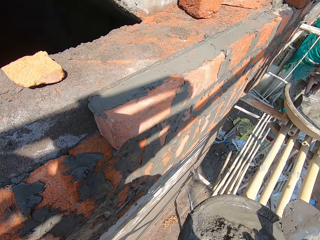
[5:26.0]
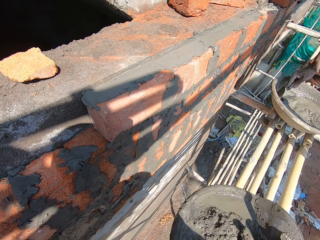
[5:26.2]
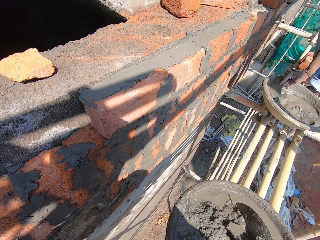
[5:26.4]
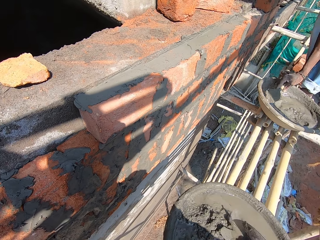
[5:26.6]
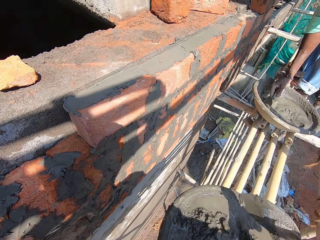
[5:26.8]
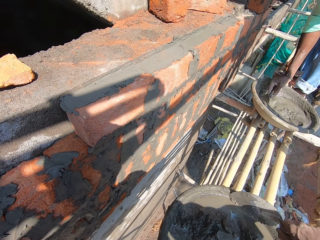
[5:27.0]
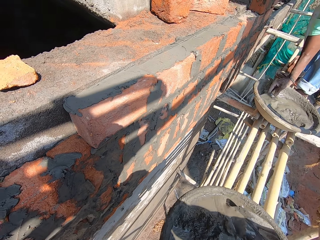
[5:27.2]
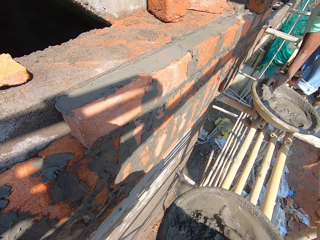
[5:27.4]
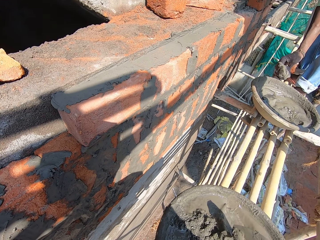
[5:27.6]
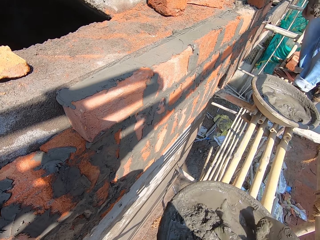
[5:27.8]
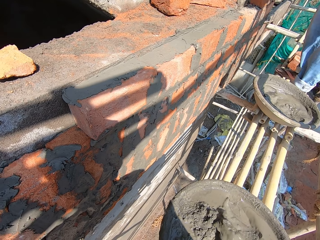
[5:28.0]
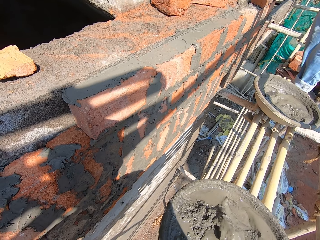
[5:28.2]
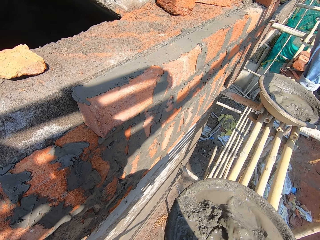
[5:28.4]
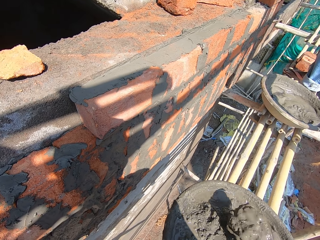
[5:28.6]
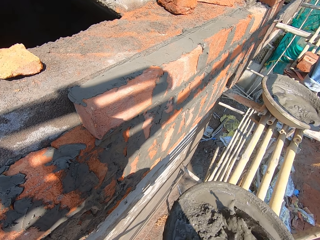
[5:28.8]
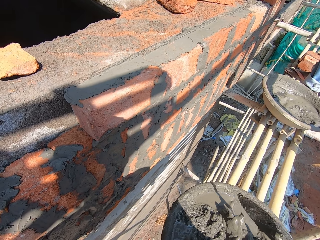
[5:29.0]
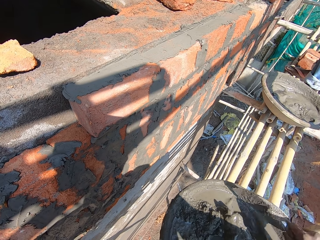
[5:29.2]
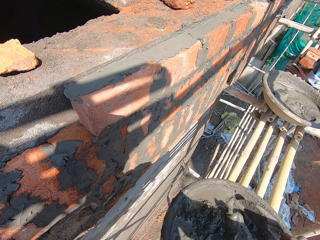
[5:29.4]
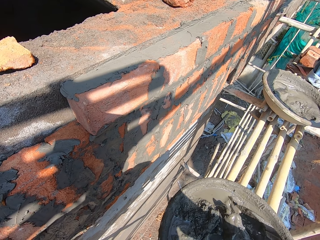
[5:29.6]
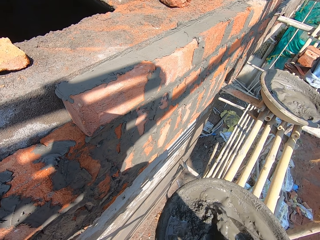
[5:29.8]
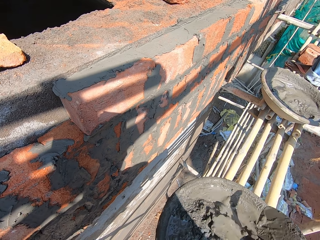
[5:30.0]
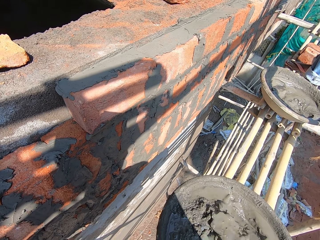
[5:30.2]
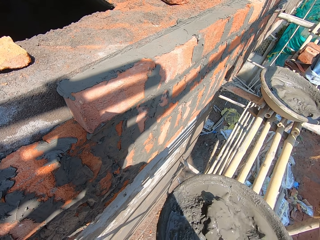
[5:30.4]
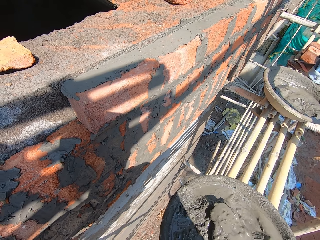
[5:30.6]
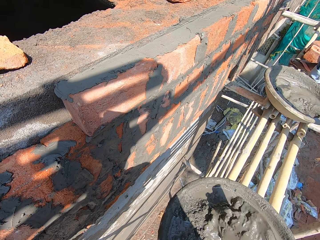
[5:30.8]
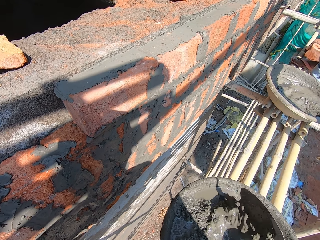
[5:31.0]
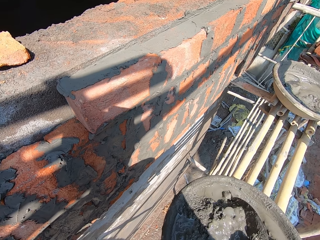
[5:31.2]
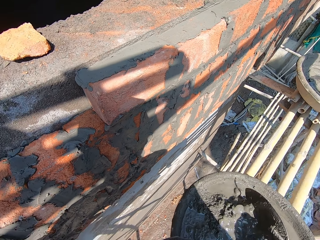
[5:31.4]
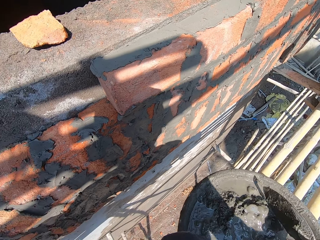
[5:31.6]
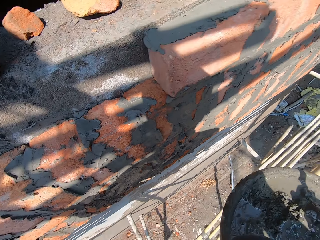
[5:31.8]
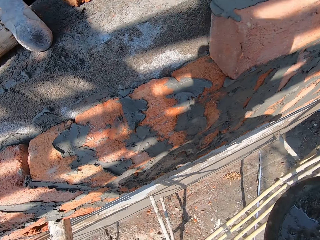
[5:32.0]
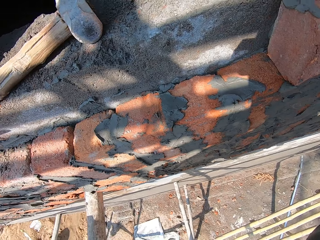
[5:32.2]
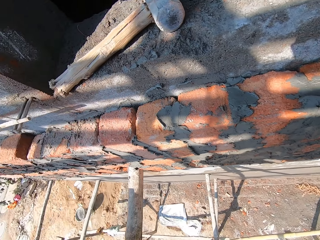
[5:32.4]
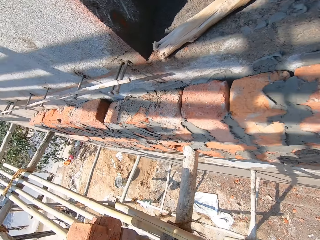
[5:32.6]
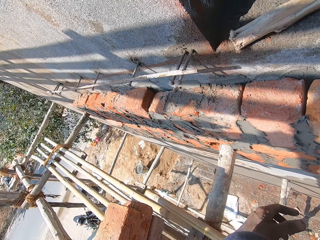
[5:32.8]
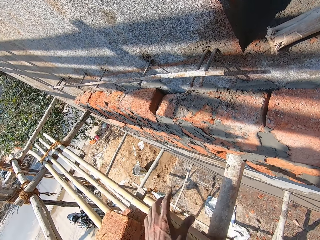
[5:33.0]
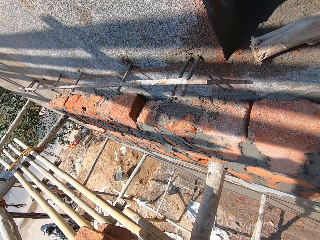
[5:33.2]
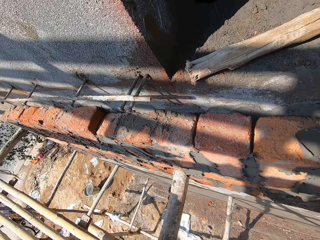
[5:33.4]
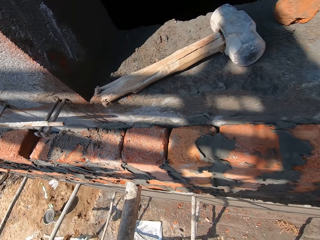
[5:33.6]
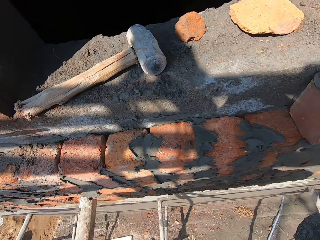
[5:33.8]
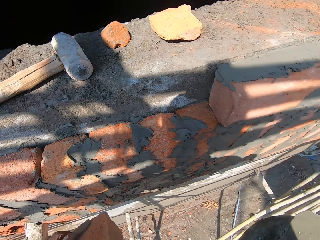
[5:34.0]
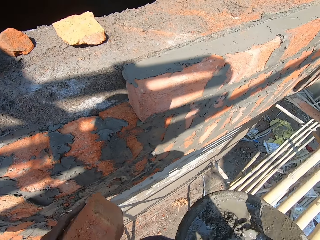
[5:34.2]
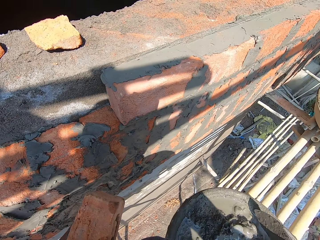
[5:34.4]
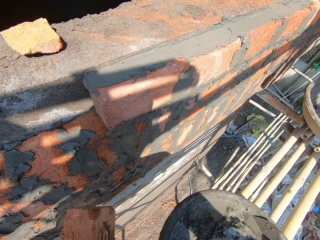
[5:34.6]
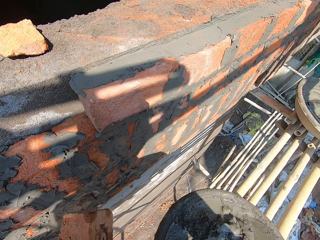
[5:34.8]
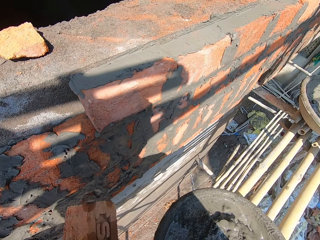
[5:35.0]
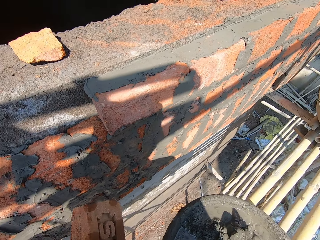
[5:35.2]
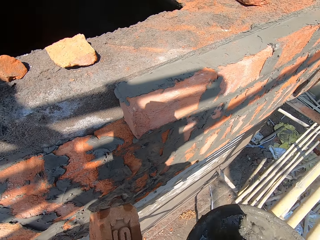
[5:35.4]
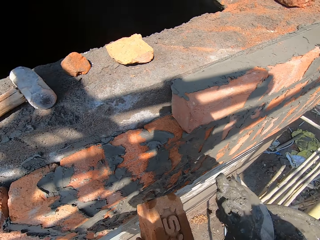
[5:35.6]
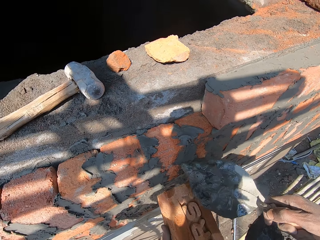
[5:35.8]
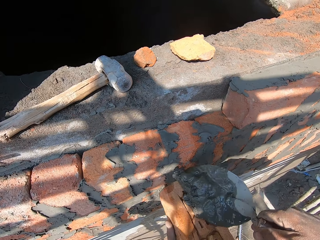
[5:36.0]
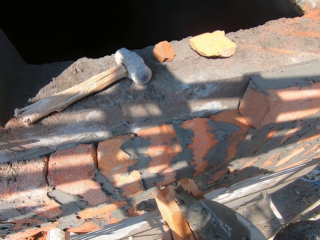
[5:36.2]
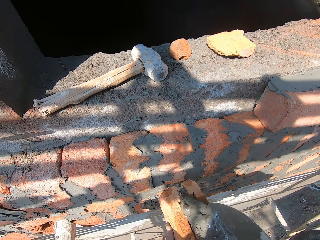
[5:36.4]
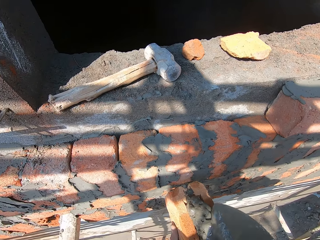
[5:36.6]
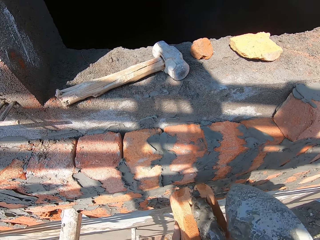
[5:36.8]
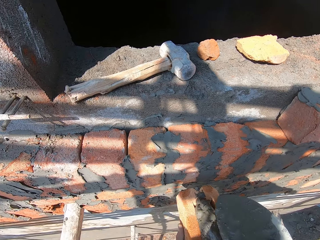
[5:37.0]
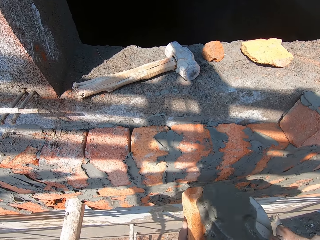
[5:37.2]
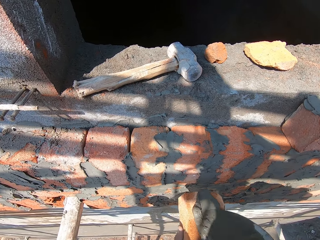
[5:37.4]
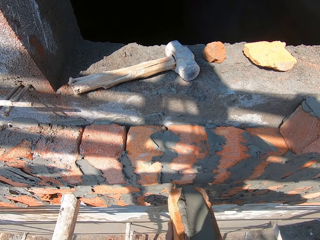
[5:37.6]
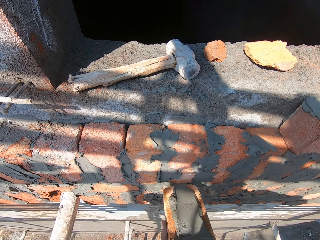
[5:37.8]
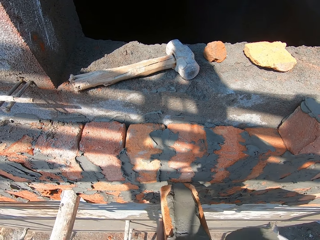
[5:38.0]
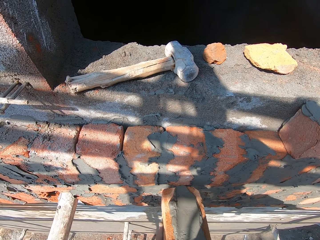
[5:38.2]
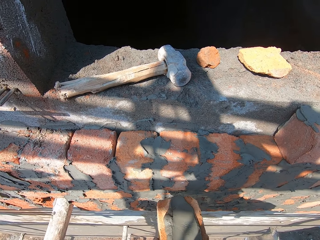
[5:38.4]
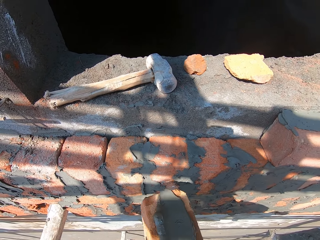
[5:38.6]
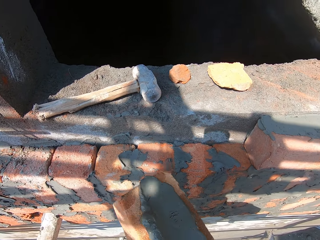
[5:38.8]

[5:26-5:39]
The camera wearer mixes the mortar in the bowl with the trowel in his right hand. A man scoops mortar from a bowl with a trowel in his right hand. The camera wearer turns around. He picks the brick on top of the bricks with his left hand. He scoops mortar from the bowl with the trowel in his right hand. He puts the mortar on the brick with the trowel in his right hand. He spreads the mortar on the brick with the trowel in his right hand.

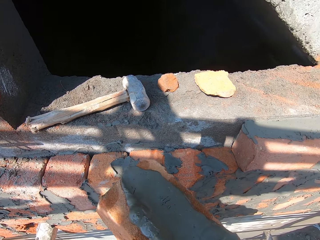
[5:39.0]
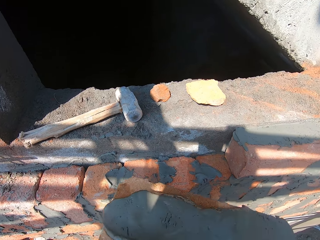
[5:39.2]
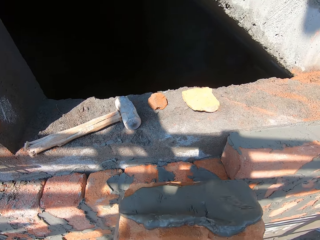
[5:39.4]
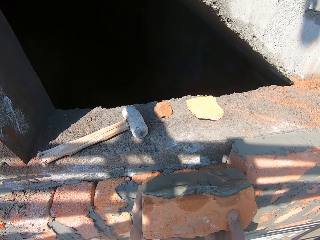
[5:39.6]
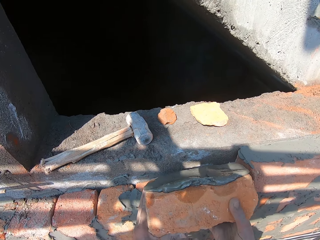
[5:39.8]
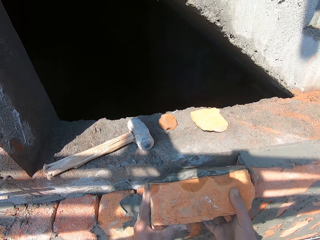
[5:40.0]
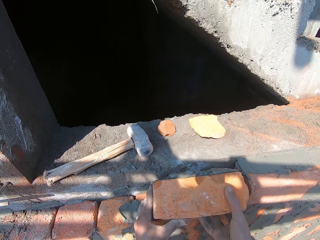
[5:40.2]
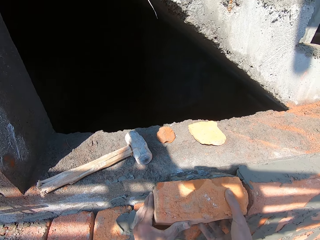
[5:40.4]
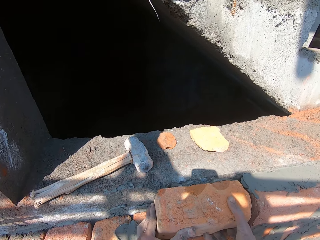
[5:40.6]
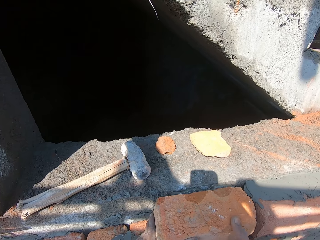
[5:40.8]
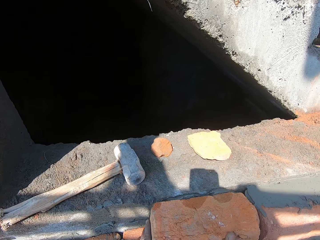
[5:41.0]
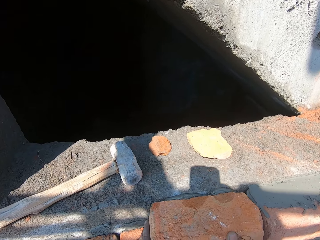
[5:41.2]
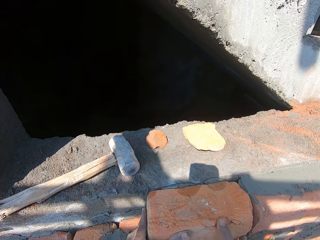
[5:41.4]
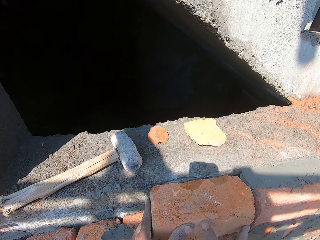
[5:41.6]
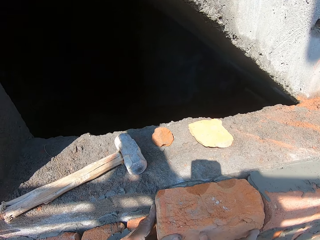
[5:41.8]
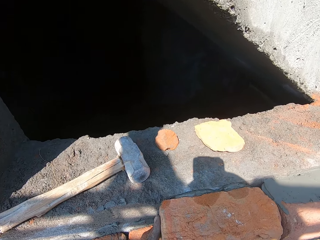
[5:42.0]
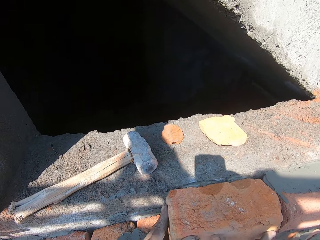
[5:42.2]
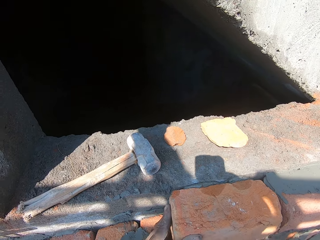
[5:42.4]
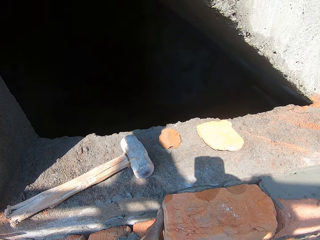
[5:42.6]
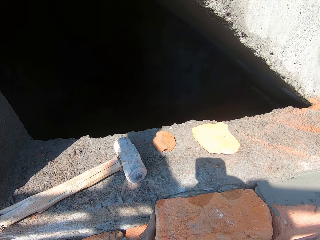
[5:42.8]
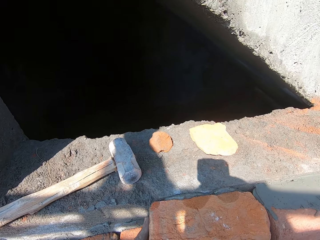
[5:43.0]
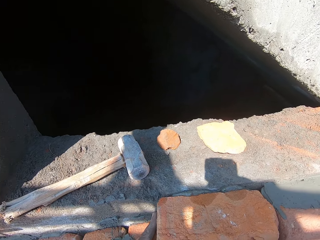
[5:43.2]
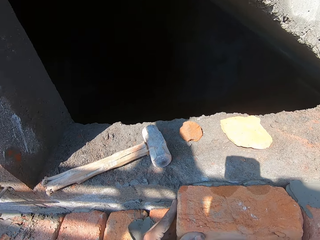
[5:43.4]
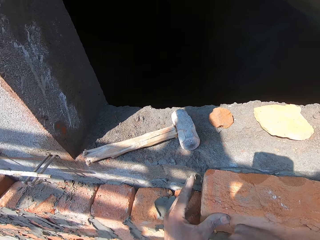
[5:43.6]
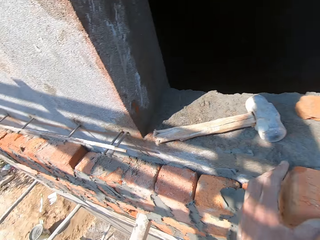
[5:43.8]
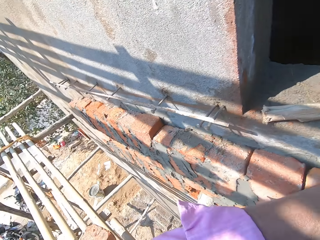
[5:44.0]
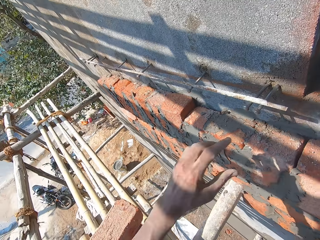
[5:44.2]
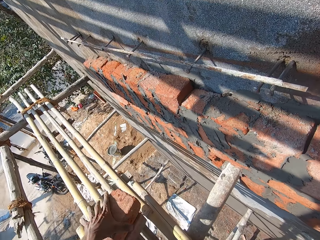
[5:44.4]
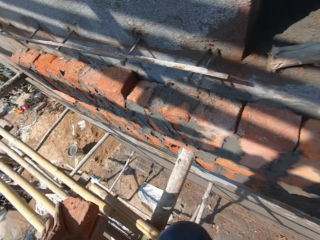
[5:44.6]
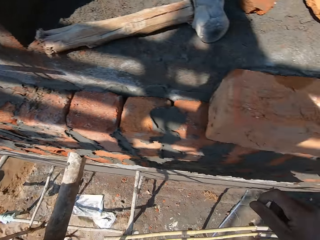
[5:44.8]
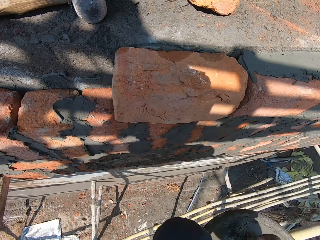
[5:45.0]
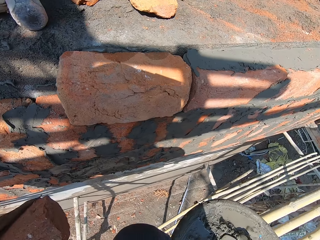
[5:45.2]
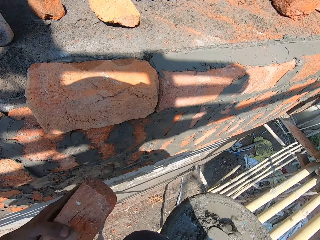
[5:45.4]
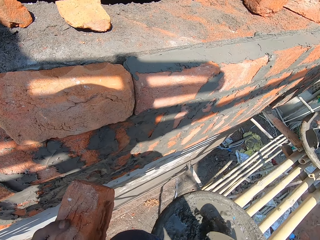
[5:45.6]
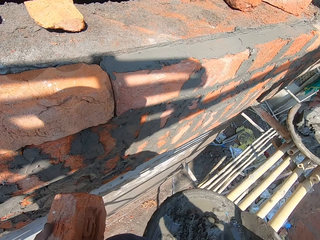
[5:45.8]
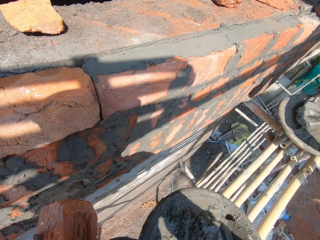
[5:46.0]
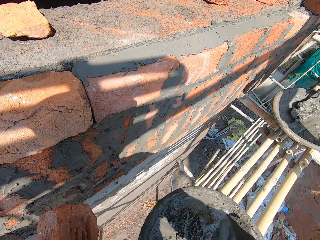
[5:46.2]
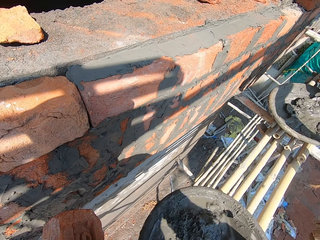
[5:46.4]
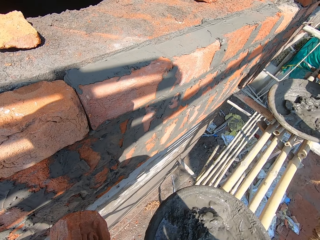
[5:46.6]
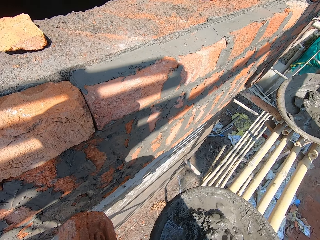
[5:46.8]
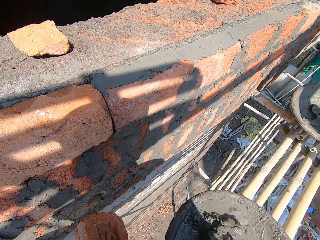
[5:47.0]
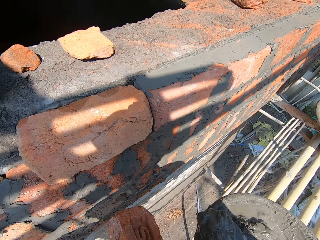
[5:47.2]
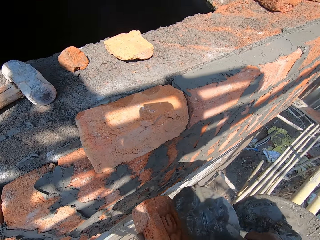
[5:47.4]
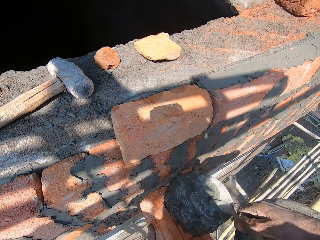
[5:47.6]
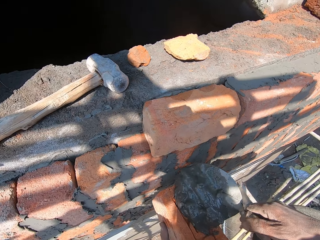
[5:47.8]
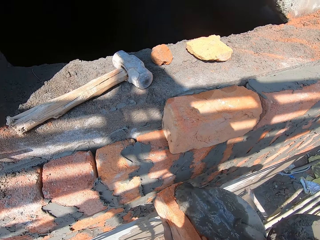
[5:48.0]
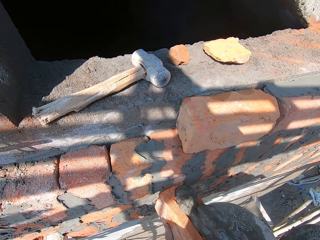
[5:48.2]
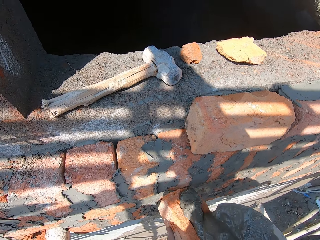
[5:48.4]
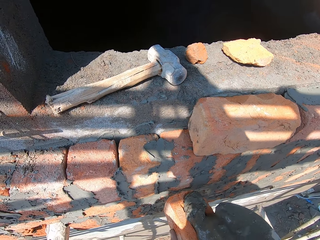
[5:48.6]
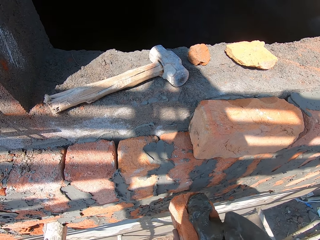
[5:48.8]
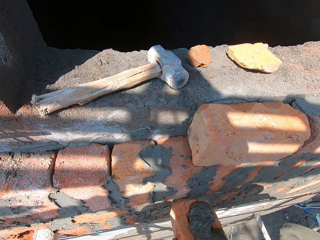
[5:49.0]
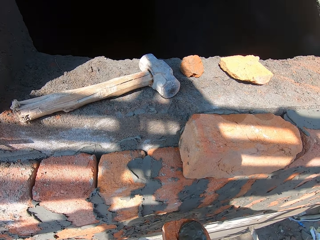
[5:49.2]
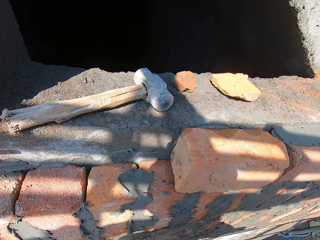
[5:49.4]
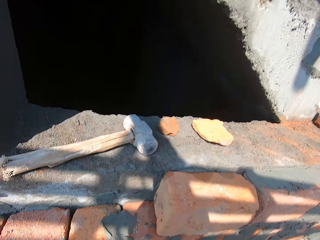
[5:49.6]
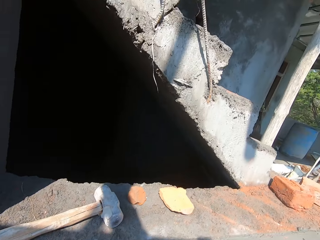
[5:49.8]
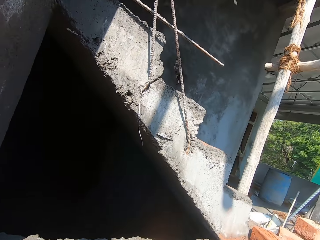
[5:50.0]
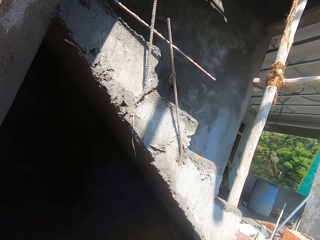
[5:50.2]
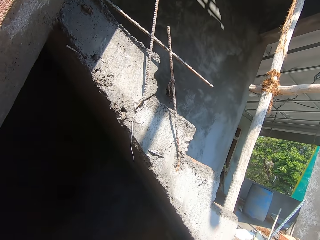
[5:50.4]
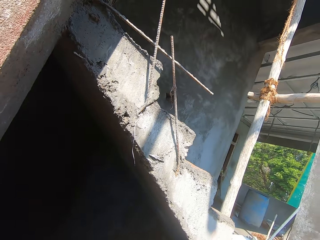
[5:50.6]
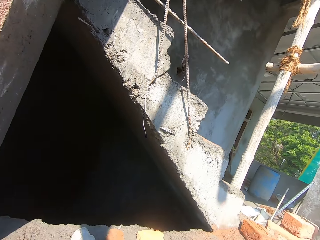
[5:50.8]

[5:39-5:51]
The camera wearer places the brick on the wall with both hands. He picks the brick on top of the brick with his left hand. He picks the trowel from the bowl of mortar with his right hand. He scoops mortar from the bowl with the trowel in his right hand. He puts the mortar on the brick with the trowel in his right hand.
